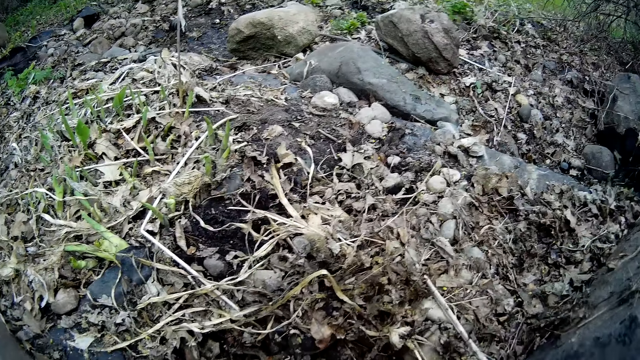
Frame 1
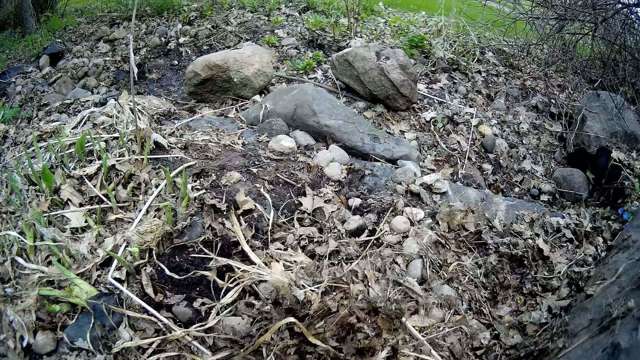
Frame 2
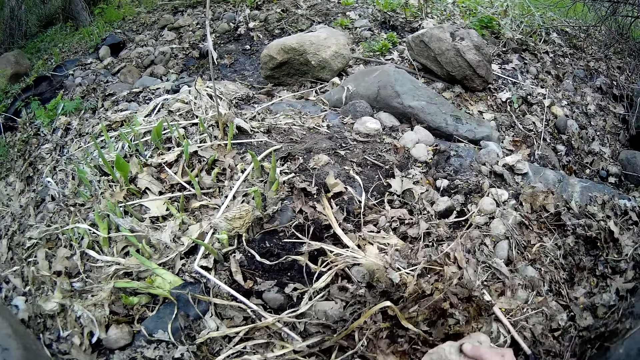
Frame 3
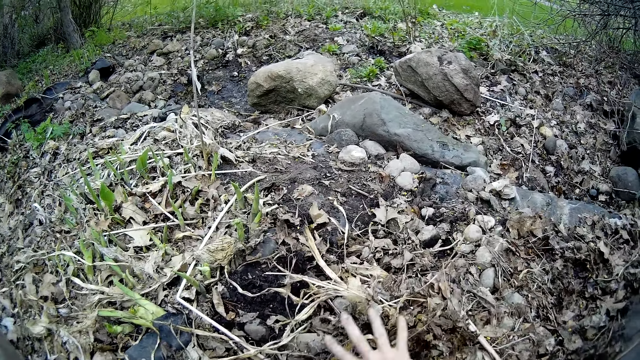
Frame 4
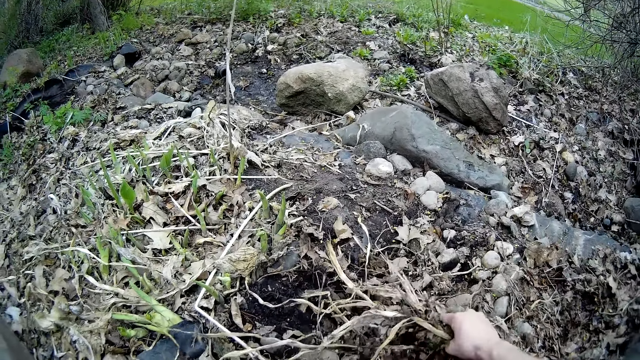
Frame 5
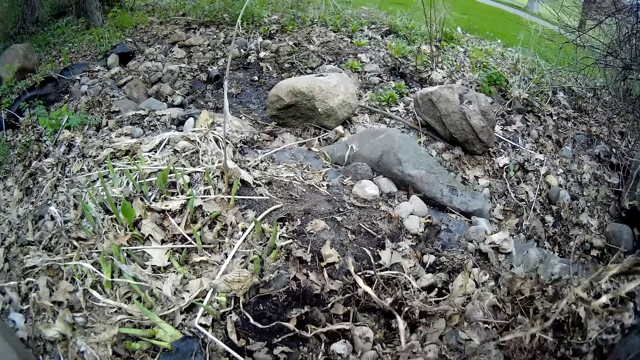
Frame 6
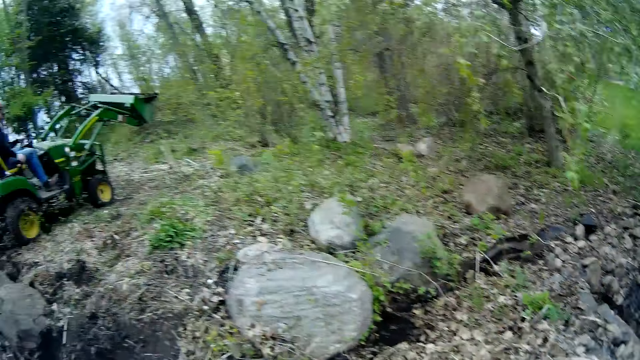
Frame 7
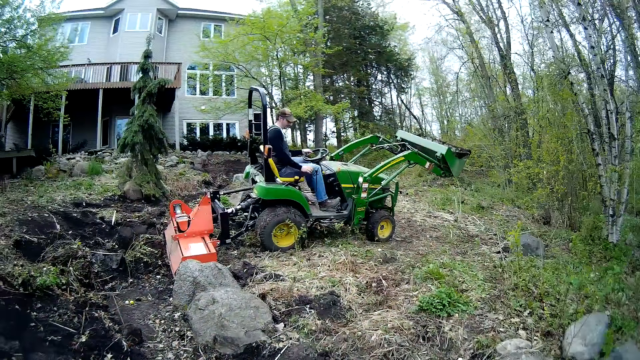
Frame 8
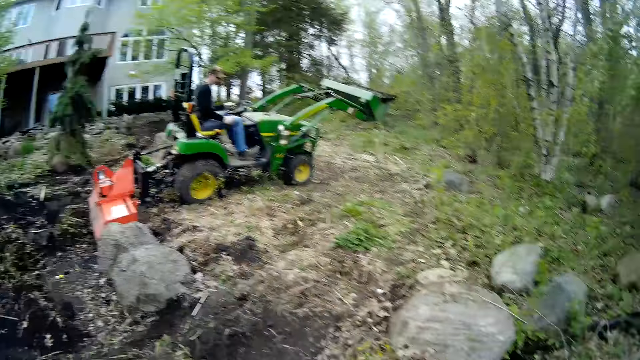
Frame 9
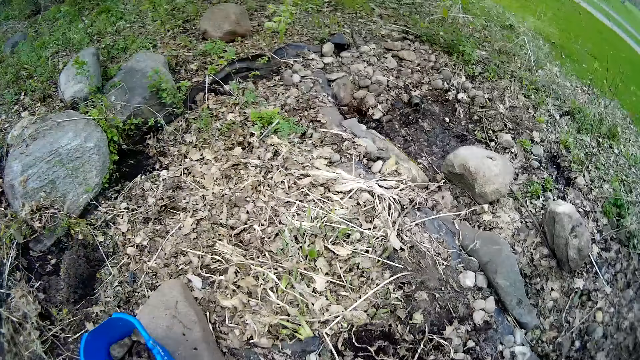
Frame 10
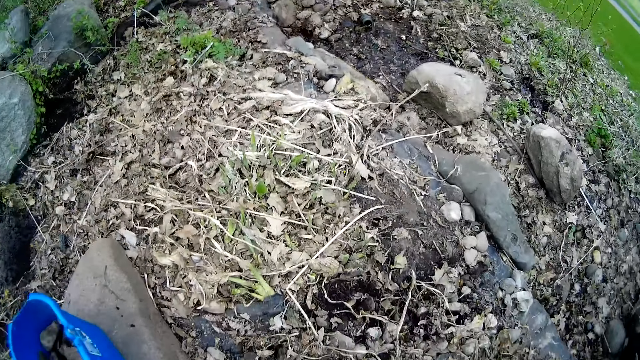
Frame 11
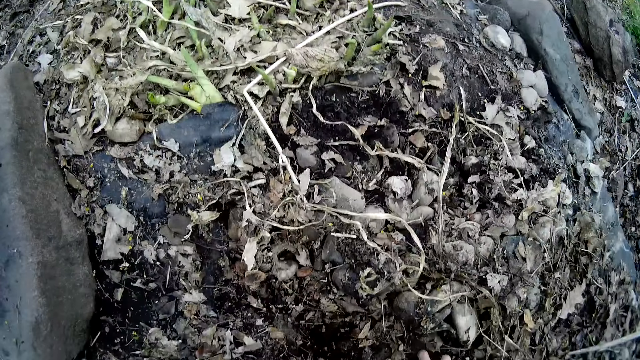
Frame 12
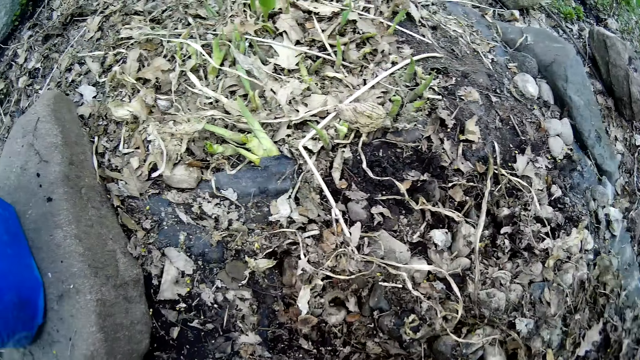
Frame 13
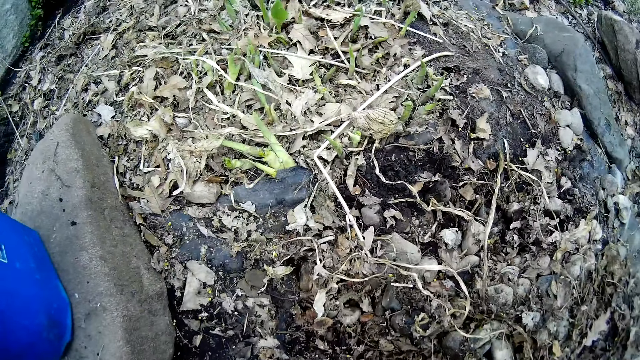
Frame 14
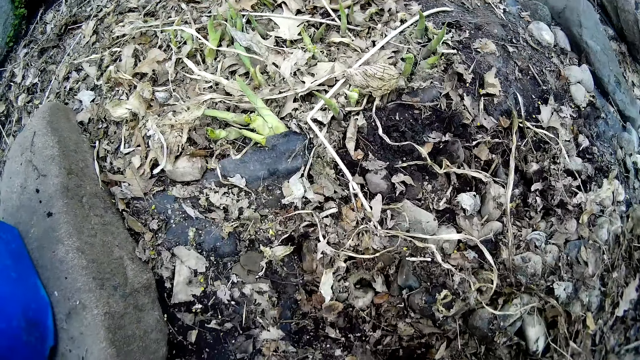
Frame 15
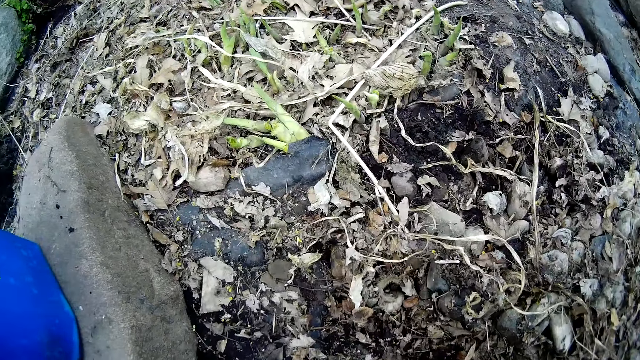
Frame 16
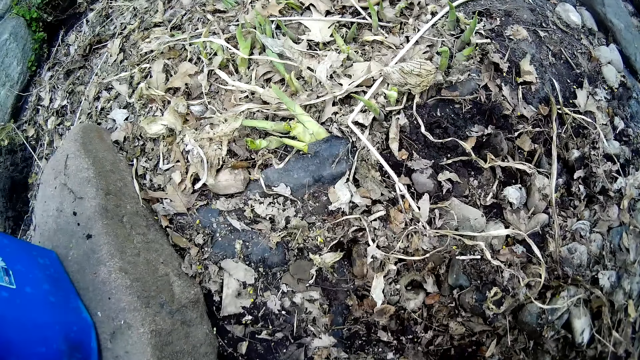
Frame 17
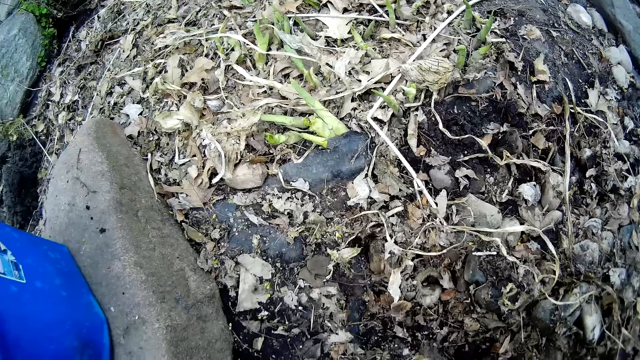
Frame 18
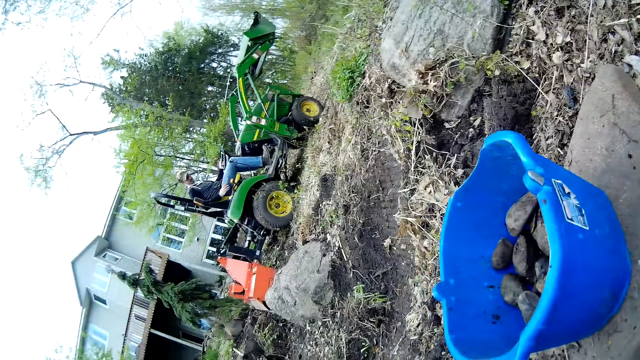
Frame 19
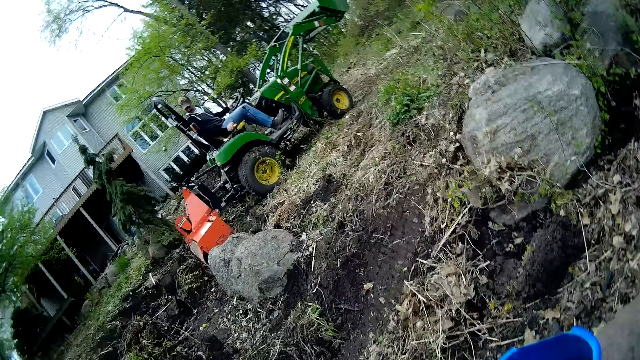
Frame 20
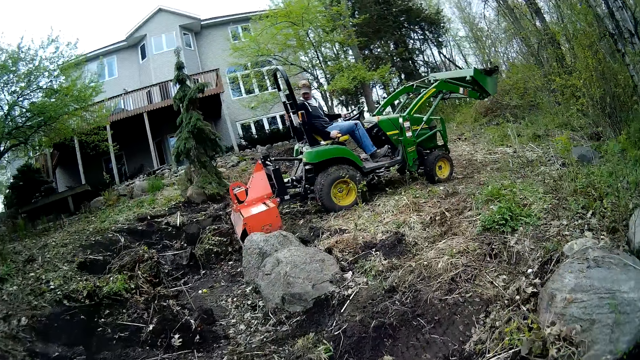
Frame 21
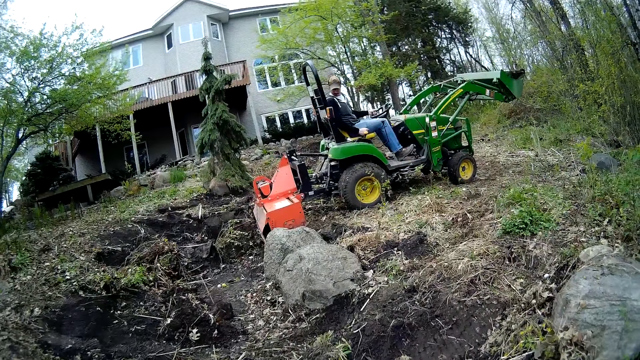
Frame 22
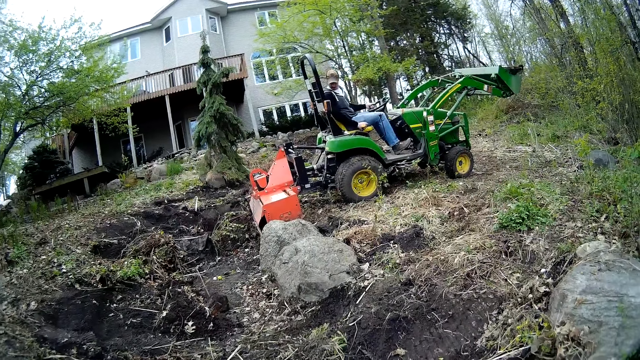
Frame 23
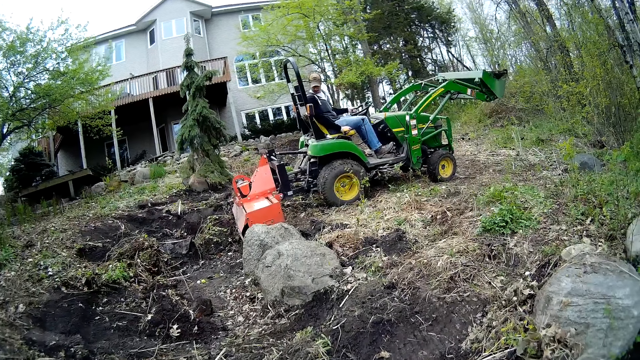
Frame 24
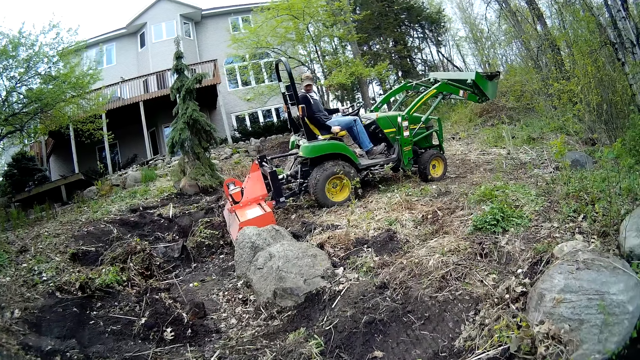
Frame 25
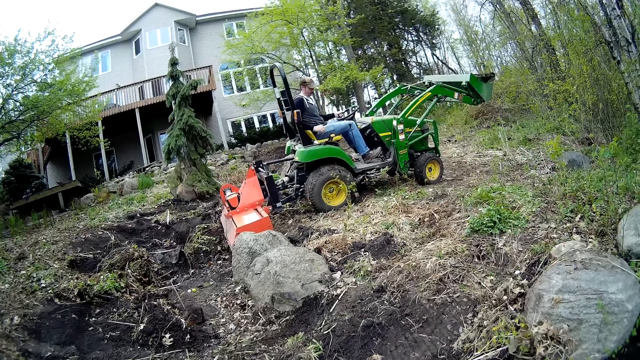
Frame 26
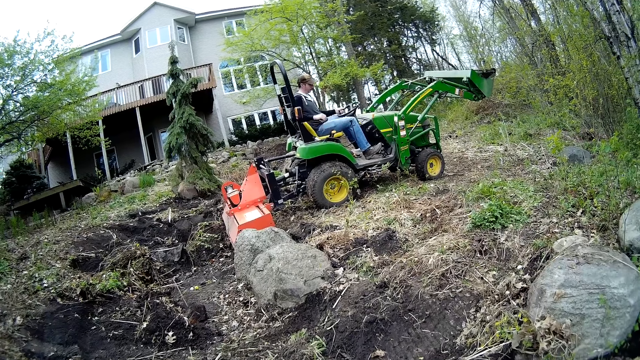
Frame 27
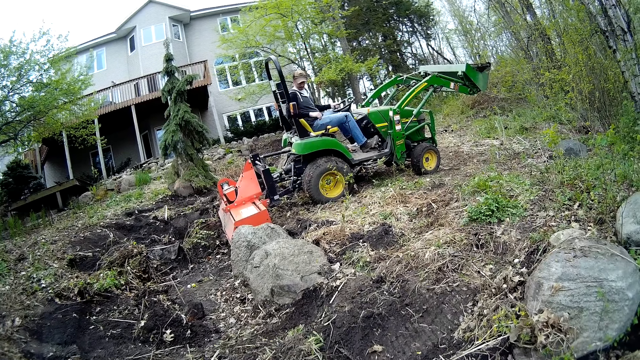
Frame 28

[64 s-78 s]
The camera wearer throws stones in the bucket. He picks up a piece of rock from the ground with his right hand. He clears dry leaves on the ground with his right hand. He looks at the driver. He looks at the stones on the ground. He looks at the driver.

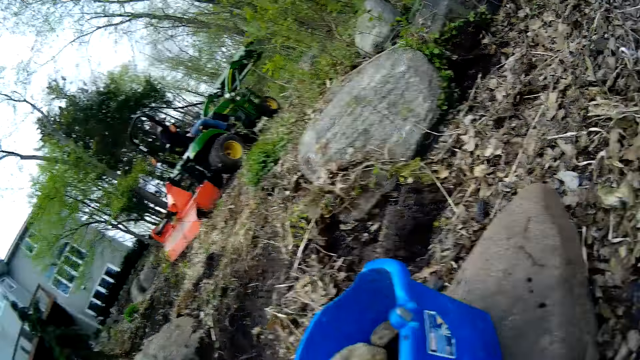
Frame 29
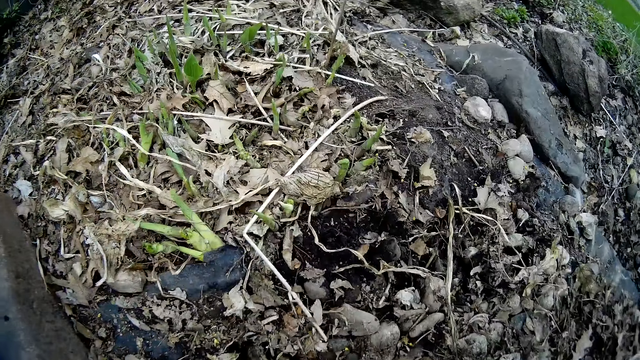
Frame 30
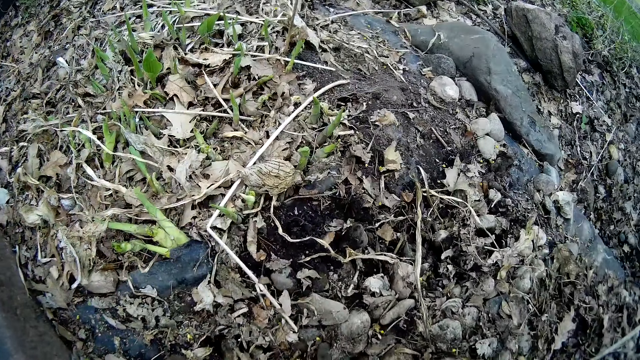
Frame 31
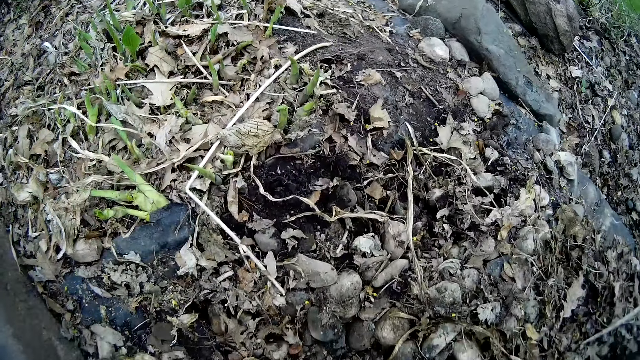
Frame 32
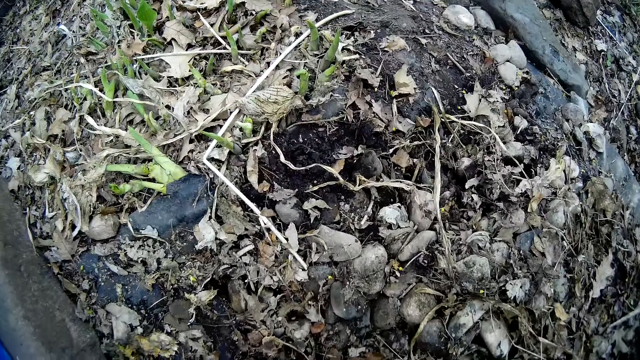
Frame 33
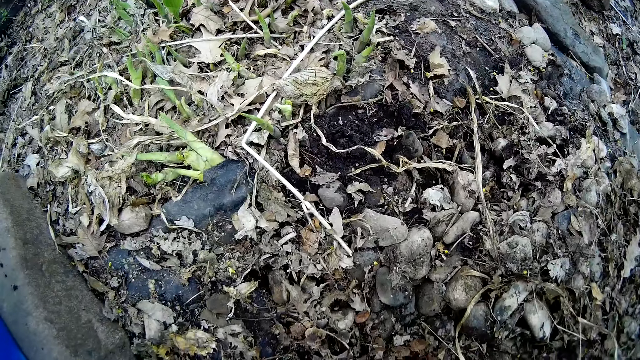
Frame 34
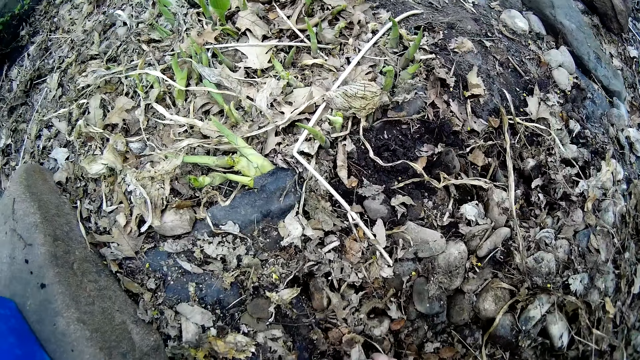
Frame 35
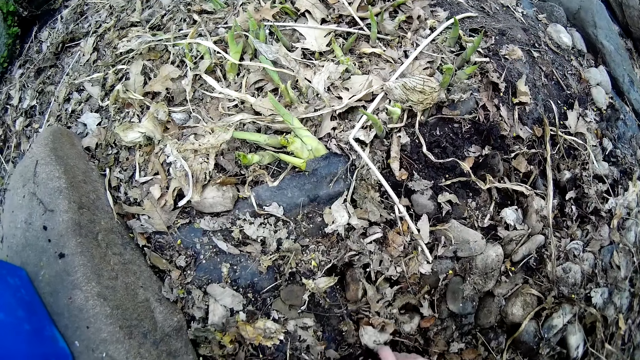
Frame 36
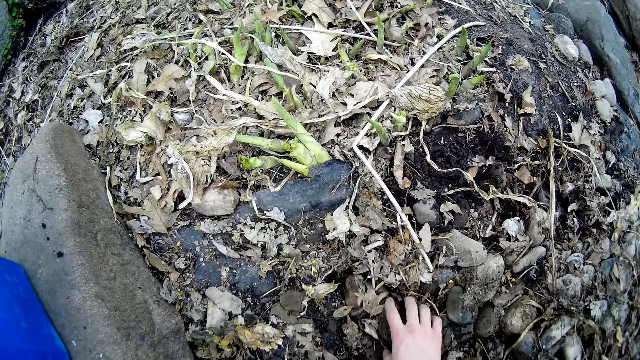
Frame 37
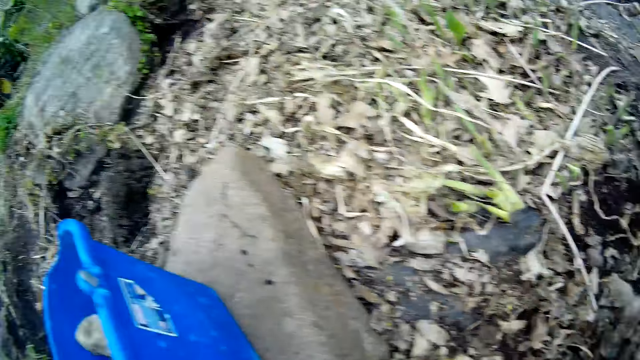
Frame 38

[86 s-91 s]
The camera wearer picks up a piece of rock from the ground with his right hand.

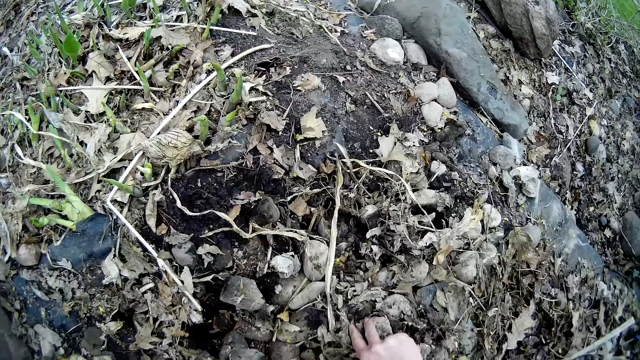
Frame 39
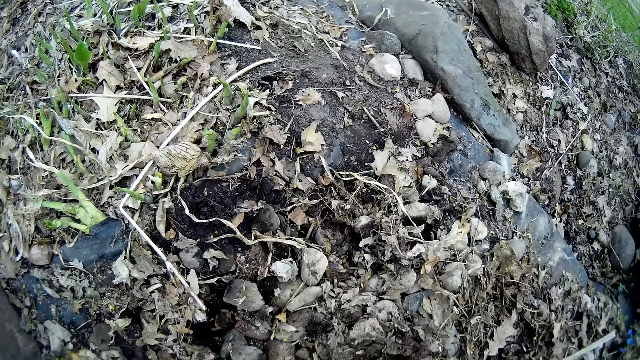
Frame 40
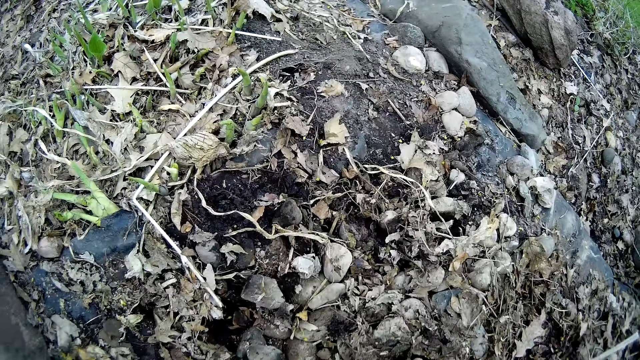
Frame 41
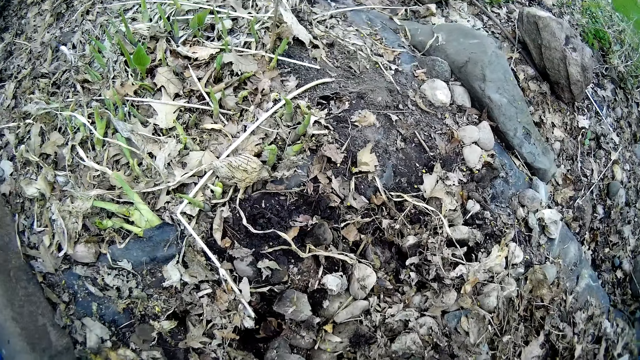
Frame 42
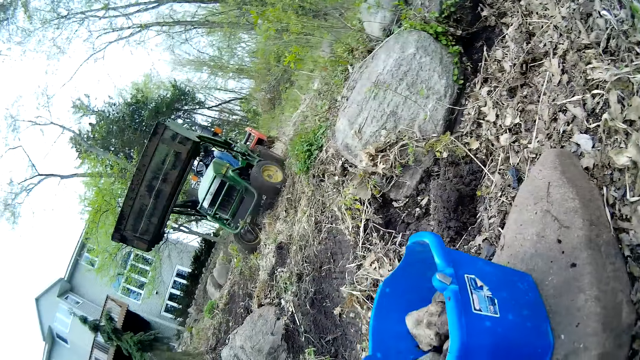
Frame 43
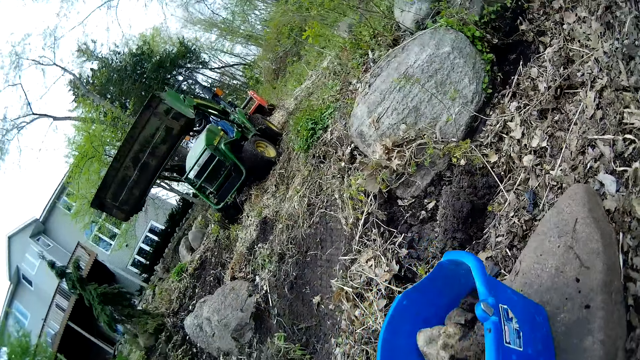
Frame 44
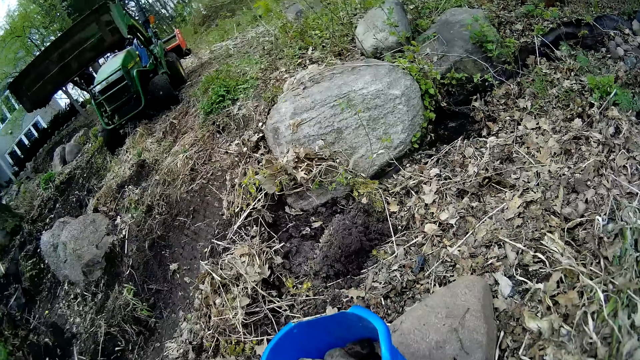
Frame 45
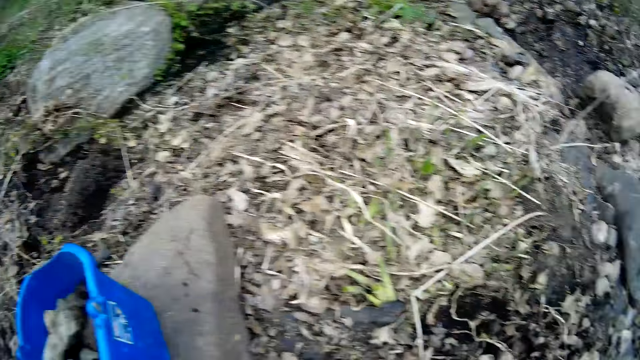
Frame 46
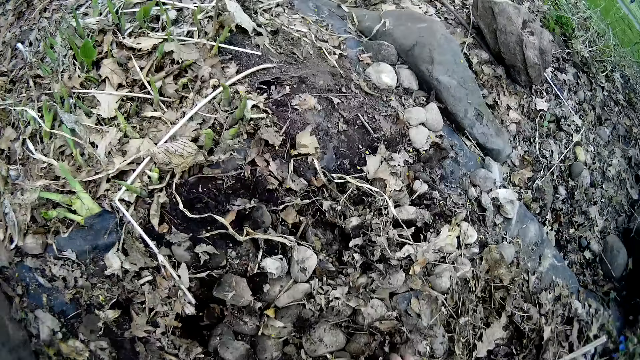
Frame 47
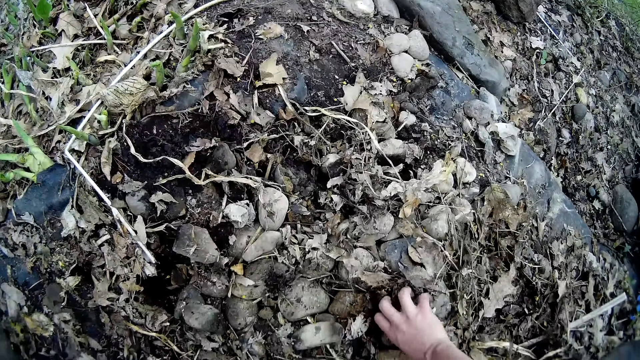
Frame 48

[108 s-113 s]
The camera wearer collects stones on the ground. He clears dry leaves on the ground with his right hand. He drops the stones in the bucket. He picks up a piece of rock on the ground with his right hand.
